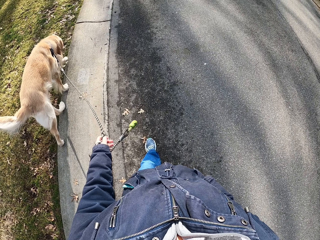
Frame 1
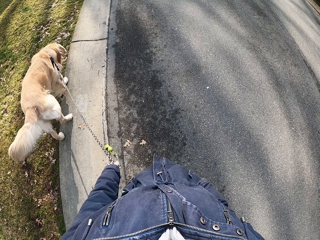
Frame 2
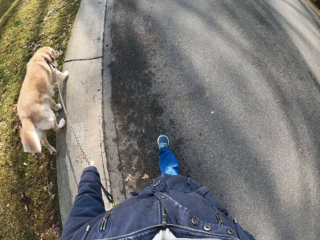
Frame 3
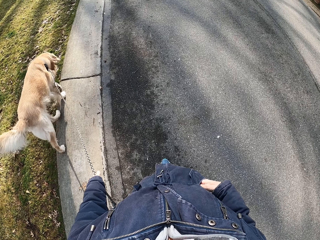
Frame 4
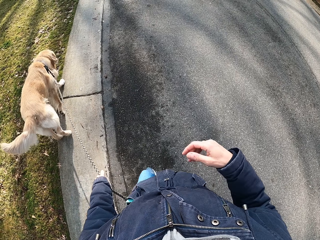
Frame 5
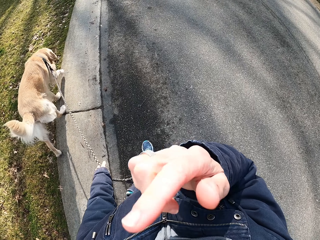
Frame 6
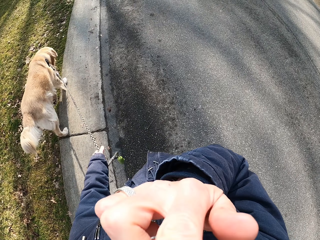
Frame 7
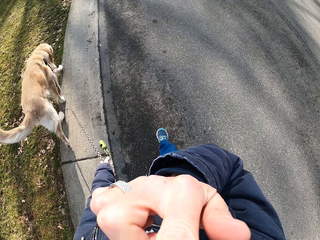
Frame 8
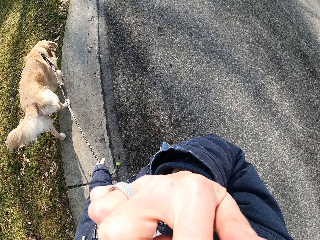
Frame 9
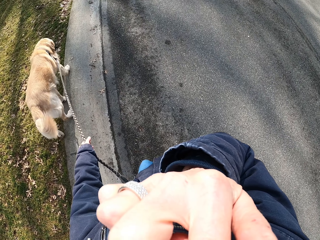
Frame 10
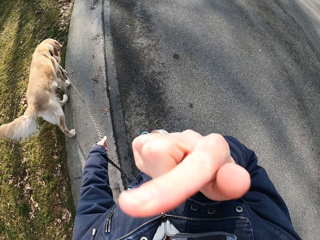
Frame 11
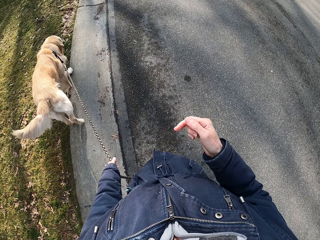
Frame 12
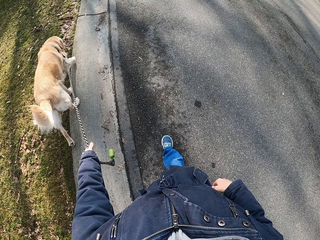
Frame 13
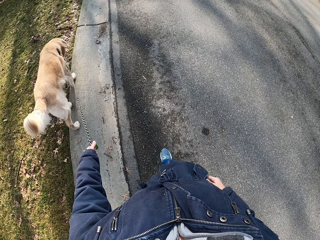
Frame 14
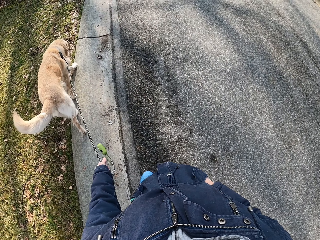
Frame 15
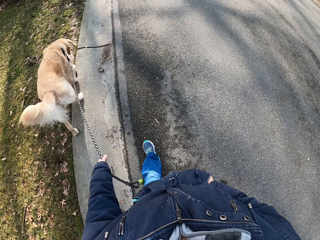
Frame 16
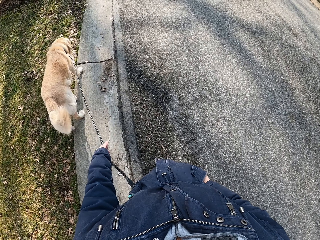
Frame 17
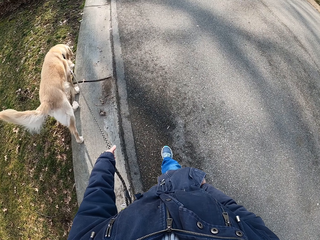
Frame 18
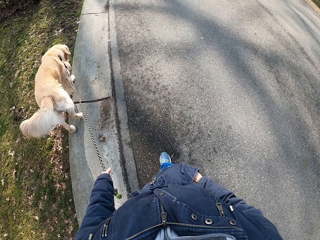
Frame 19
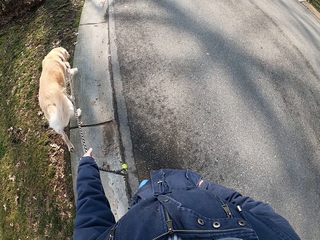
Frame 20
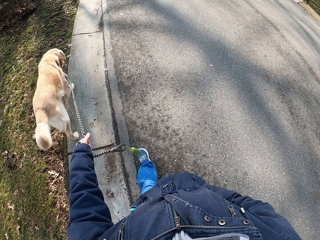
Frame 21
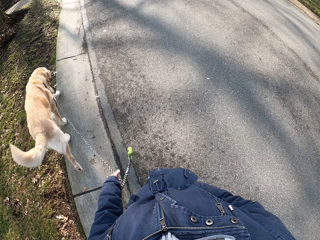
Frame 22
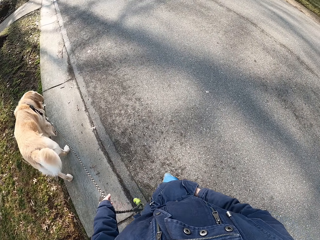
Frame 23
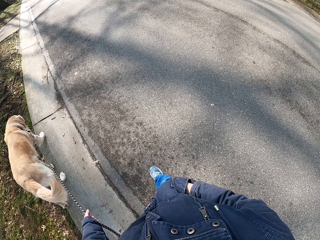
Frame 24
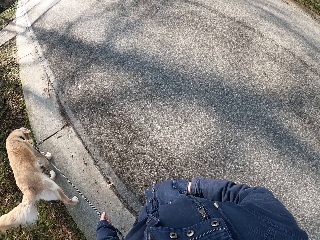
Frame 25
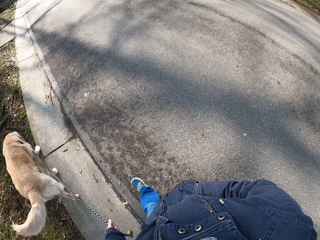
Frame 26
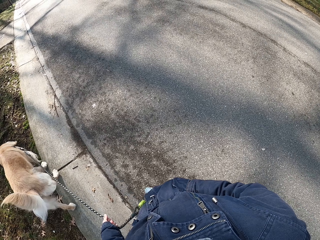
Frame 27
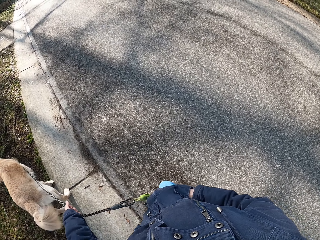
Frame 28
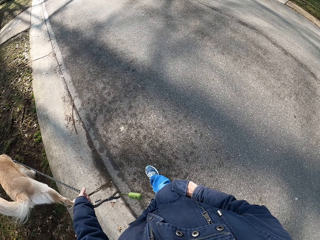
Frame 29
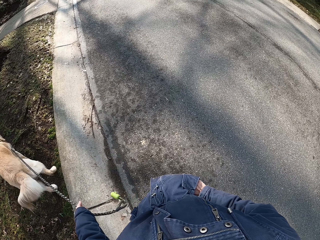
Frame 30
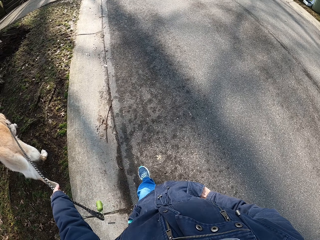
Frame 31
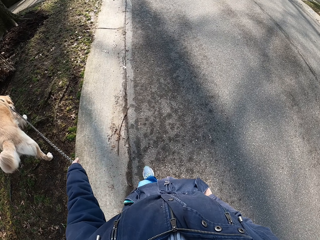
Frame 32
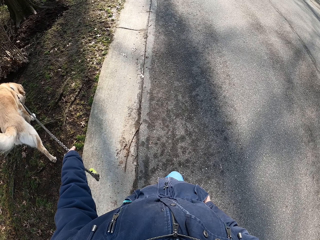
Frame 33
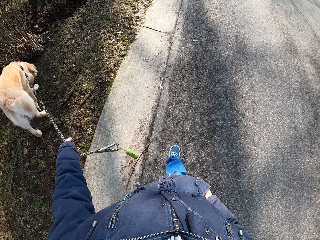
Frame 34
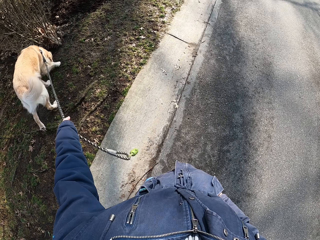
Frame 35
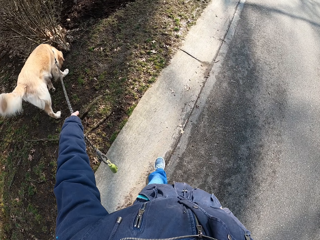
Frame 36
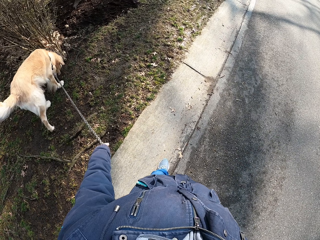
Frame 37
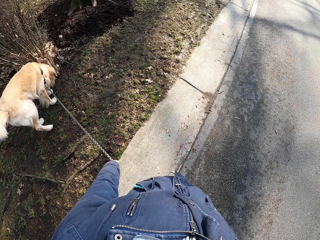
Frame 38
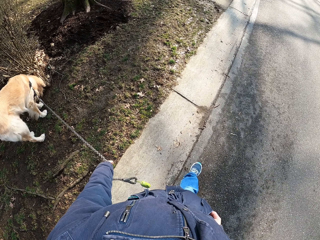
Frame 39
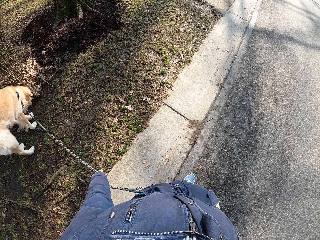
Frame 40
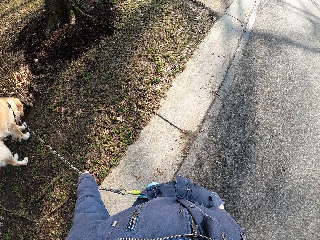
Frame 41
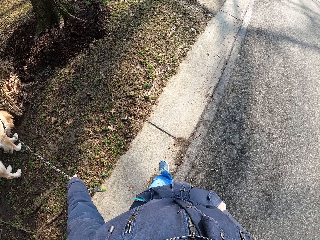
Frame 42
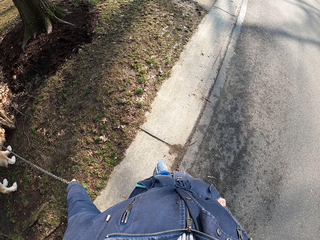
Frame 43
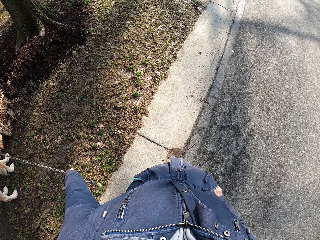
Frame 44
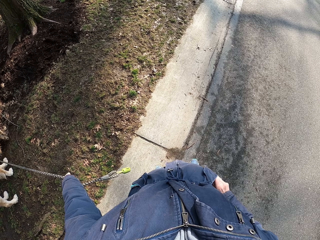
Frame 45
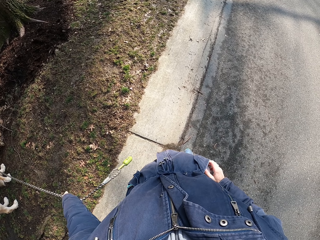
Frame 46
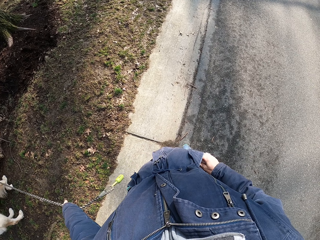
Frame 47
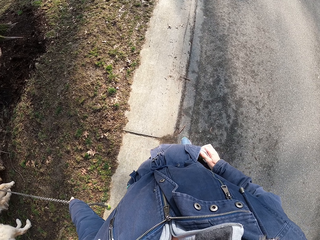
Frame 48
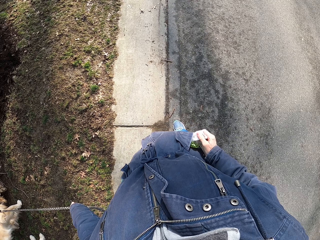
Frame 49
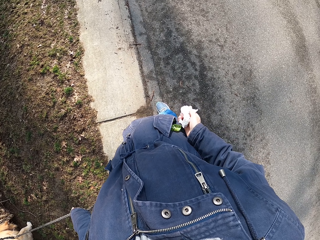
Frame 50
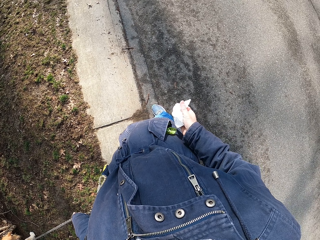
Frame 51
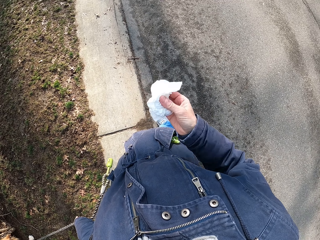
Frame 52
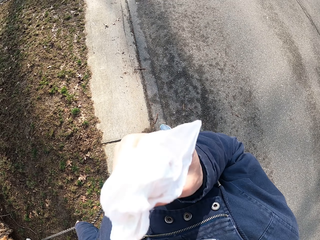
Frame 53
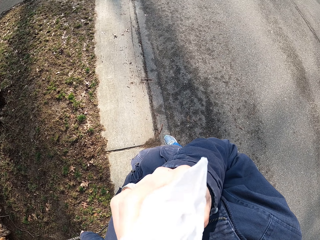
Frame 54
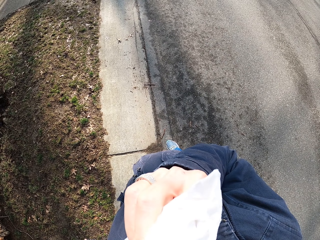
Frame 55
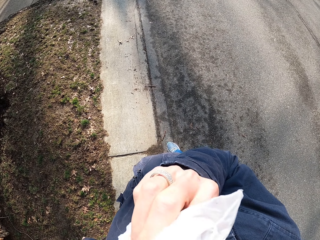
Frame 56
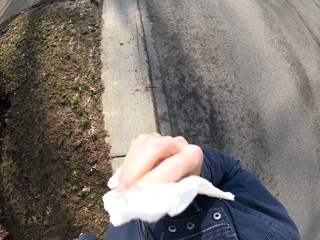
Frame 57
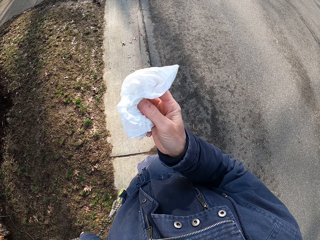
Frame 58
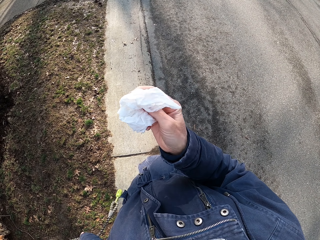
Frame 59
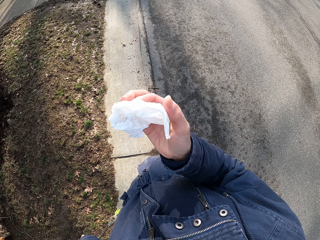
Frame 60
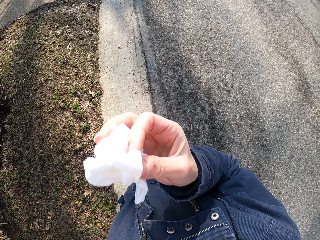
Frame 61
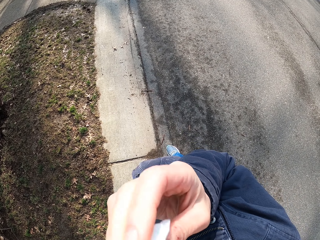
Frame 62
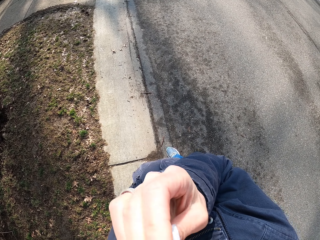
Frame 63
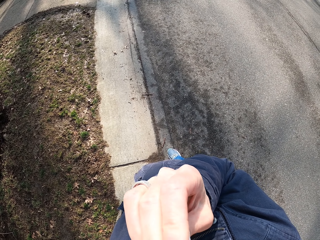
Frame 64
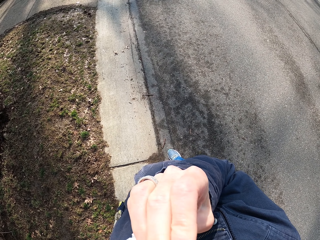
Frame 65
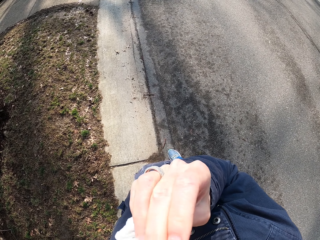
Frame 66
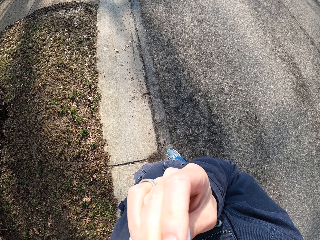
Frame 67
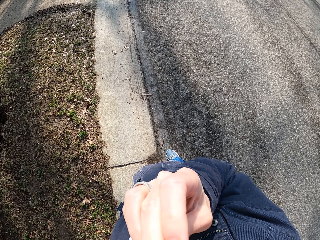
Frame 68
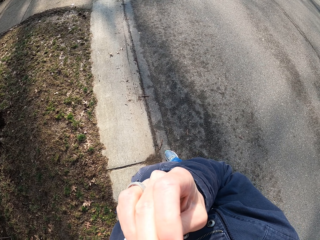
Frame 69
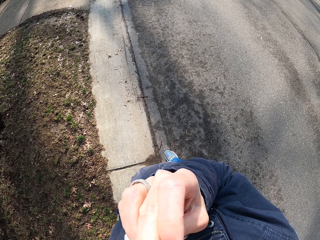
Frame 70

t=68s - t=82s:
The camera wearer lifts the right hand. They put the right hand in the jacket pocket. They walk, hold the dog's rope with the left hand, and stop. They remove the handkerchief or fabric from the jacket pocket. They wipe the nose with the fabric.

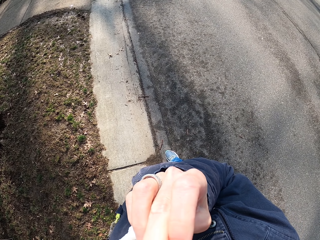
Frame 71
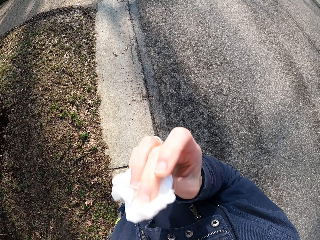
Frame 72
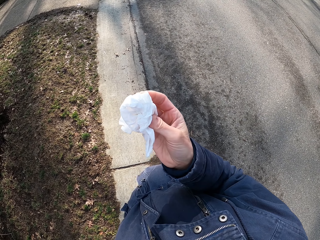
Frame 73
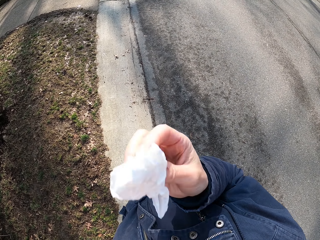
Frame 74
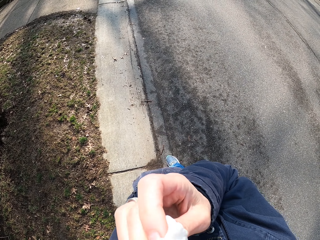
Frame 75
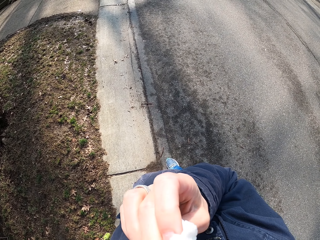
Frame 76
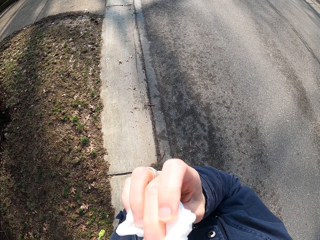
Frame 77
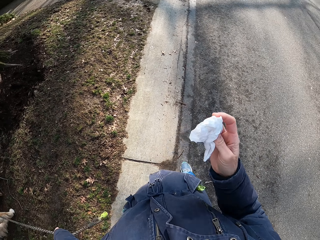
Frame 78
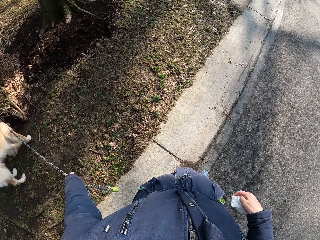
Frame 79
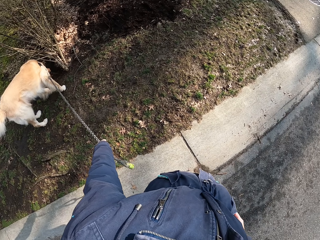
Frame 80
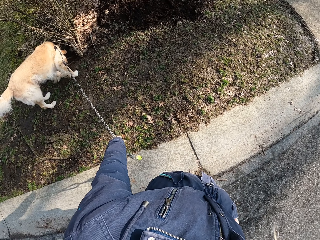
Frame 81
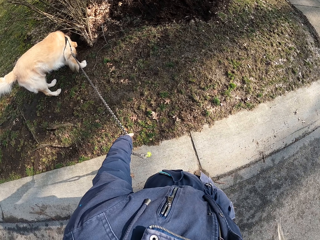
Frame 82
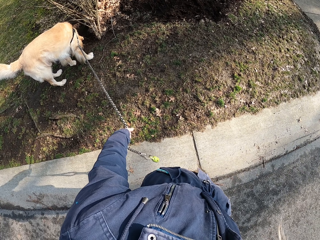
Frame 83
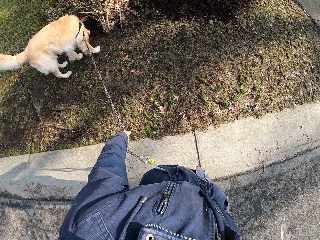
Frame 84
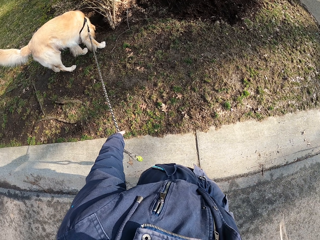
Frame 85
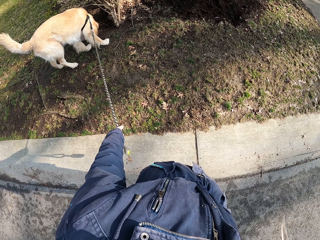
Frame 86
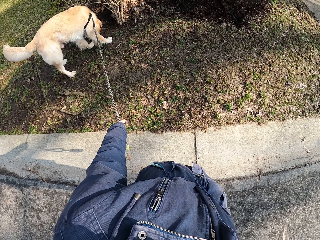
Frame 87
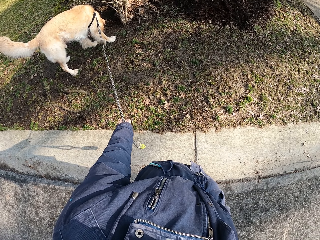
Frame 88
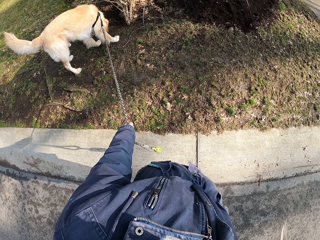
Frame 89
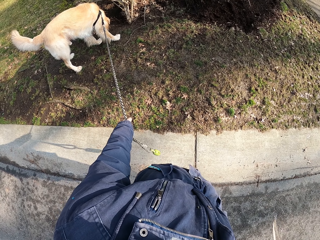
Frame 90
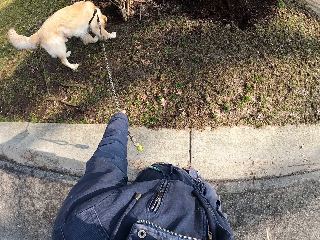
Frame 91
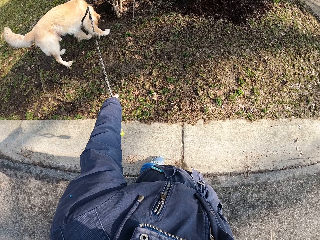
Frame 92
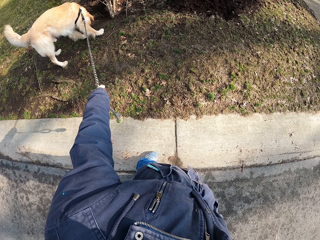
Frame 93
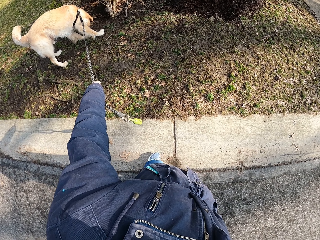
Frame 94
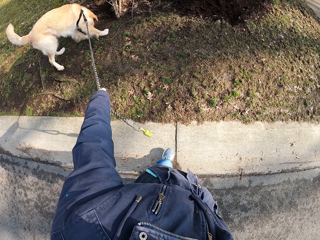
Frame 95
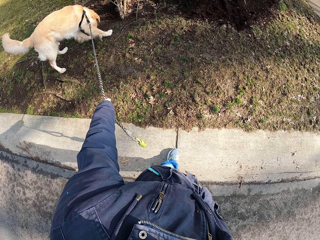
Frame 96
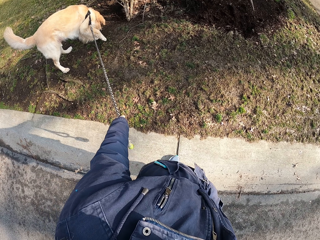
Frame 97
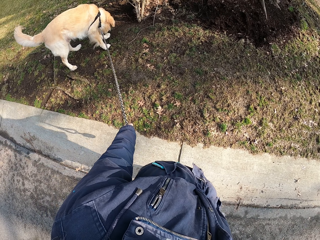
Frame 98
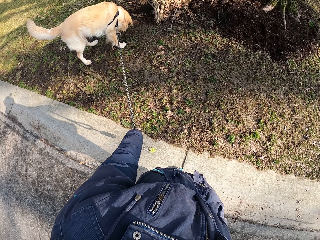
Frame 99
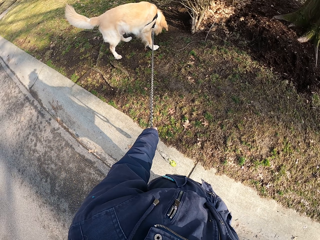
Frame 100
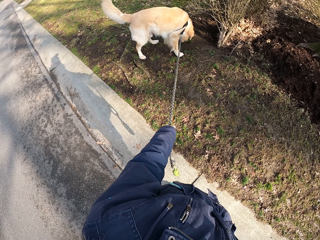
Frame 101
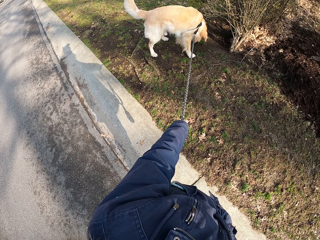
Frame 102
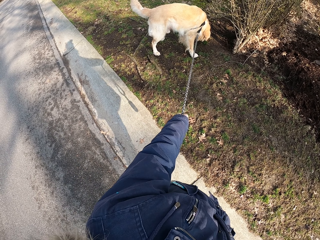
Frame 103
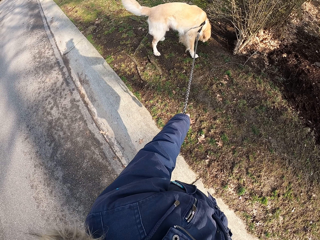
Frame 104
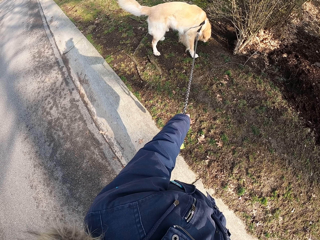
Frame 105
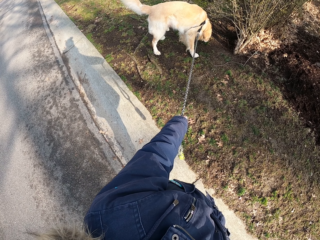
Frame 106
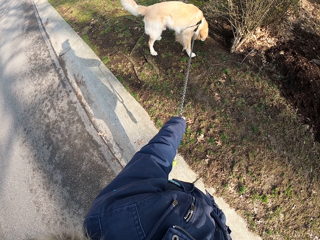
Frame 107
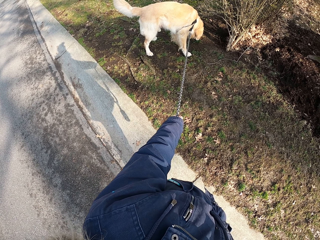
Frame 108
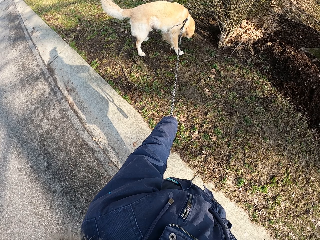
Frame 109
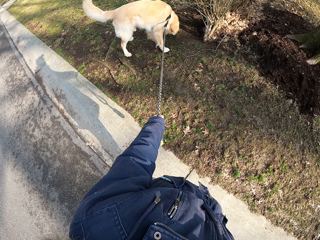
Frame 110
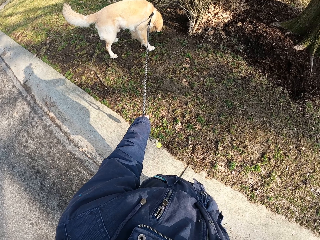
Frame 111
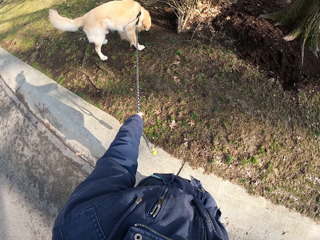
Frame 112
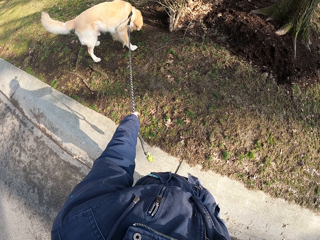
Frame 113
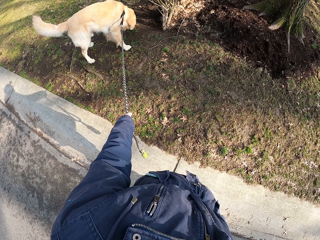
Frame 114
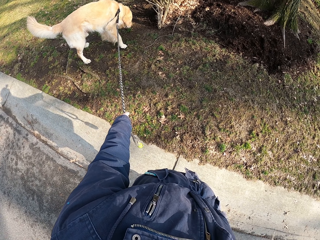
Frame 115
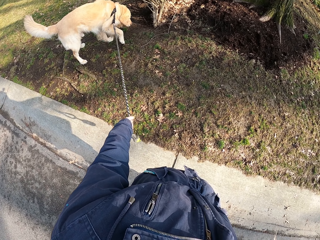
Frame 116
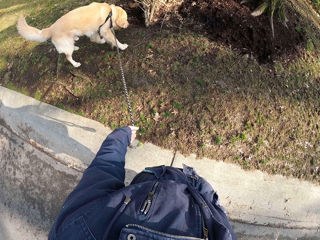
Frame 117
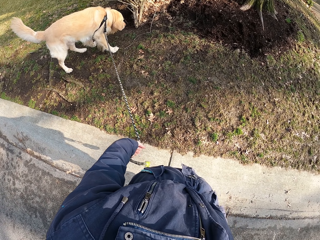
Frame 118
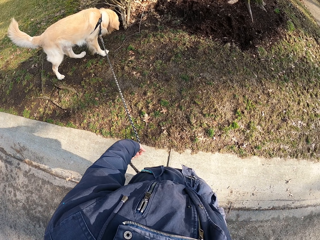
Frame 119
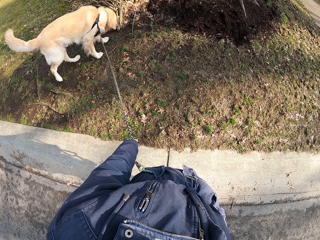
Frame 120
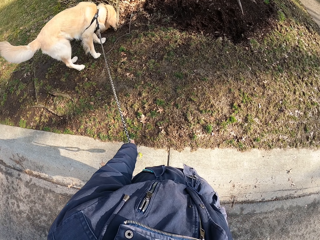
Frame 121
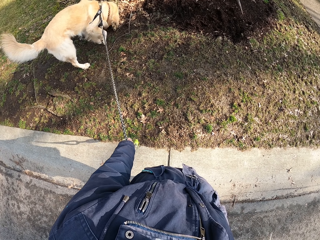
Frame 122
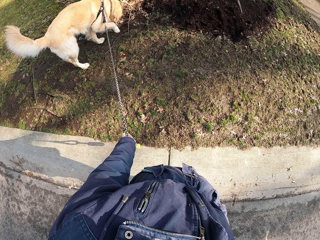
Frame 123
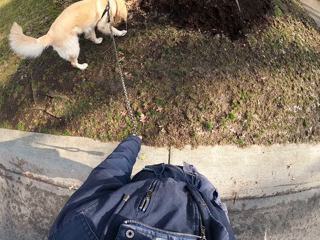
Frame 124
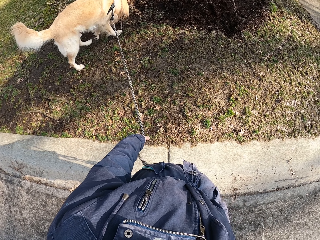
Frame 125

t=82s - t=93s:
The camera wearer returns the handkerchief in the jacket pocket. They look at the dog.
